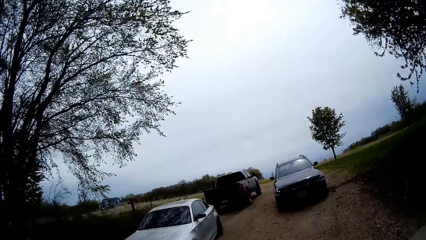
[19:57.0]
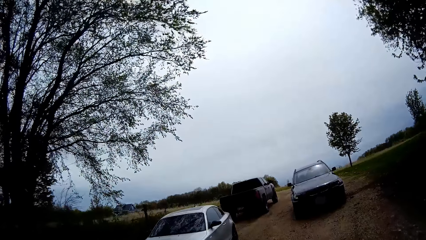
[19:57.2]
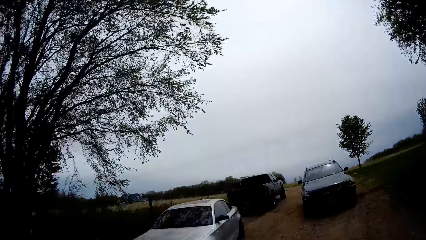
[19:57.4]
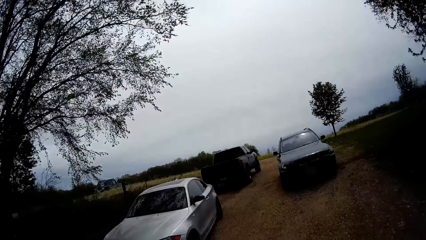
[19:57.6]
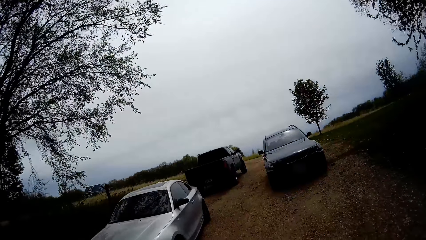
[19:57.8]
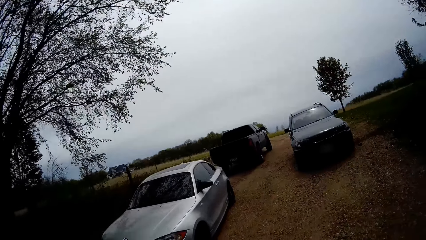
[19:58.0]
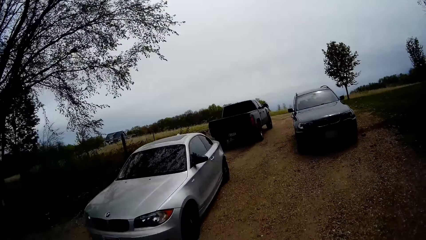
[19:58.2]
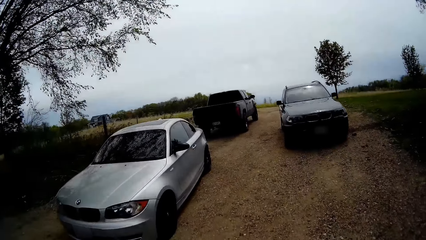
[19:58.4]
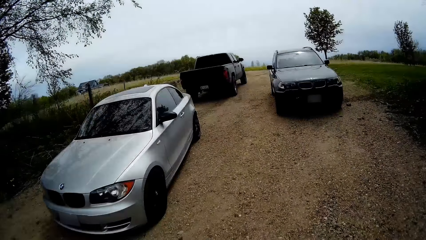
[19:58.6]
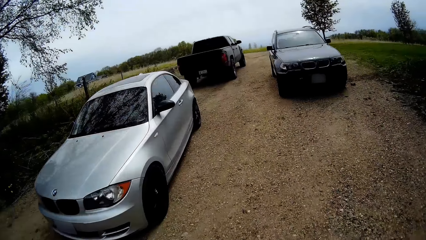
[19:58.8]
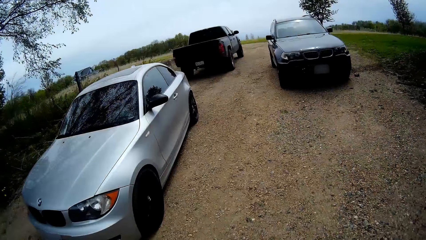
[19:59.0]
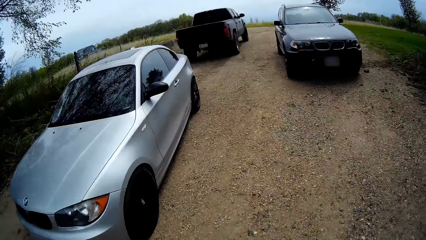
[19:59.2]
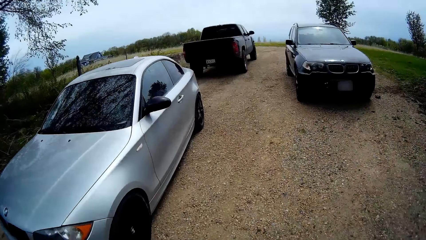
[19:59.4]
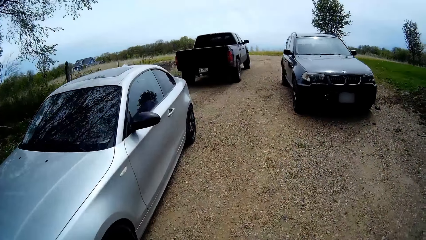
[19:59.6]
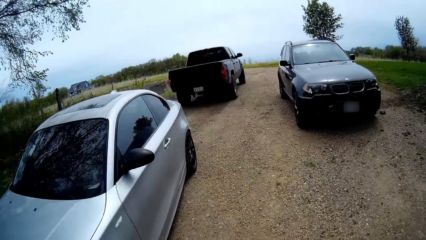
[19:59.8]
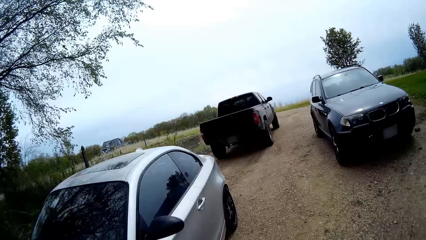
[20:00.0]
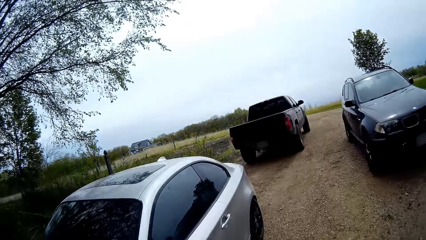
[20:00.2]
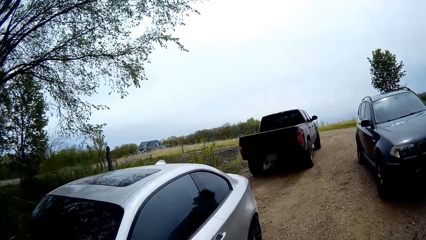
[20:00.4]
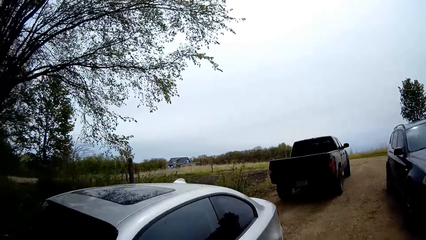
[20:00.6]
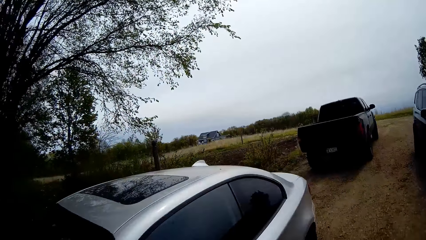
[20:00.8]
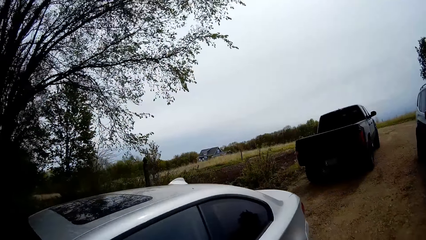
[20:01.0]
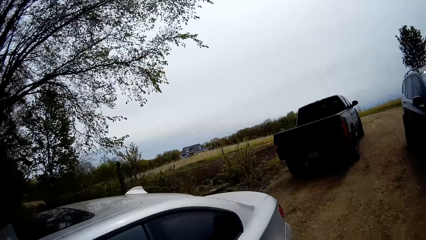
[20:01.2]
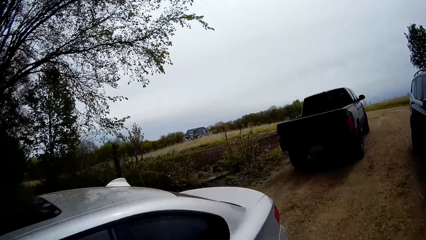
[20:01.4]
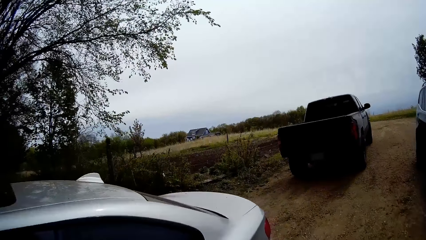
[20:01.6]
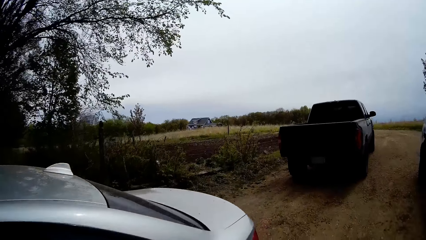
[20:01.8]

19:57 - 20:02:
The camera wearer walks to the garden.

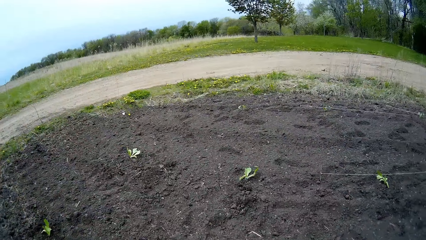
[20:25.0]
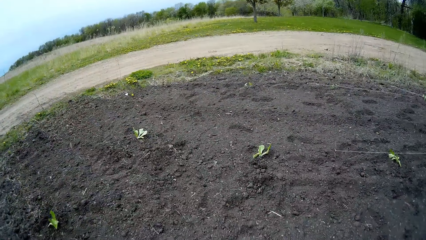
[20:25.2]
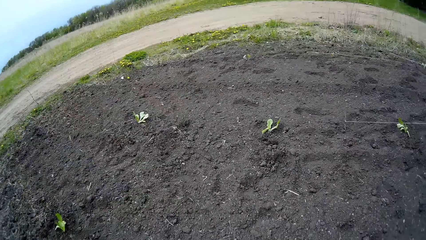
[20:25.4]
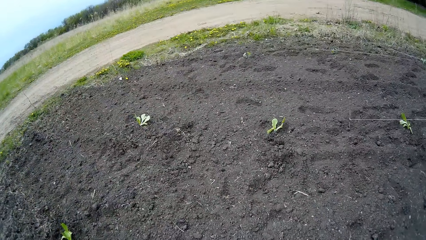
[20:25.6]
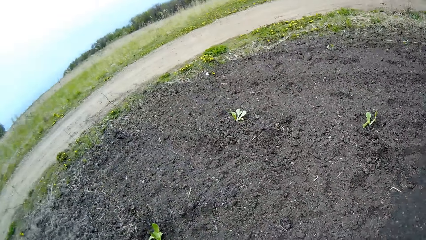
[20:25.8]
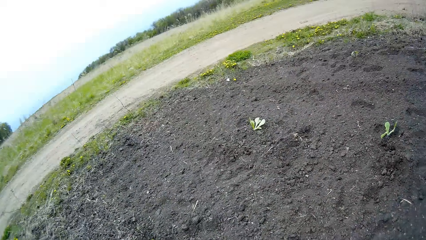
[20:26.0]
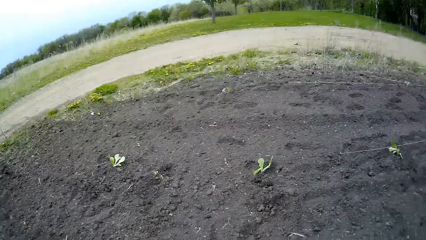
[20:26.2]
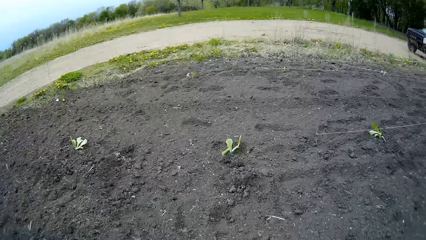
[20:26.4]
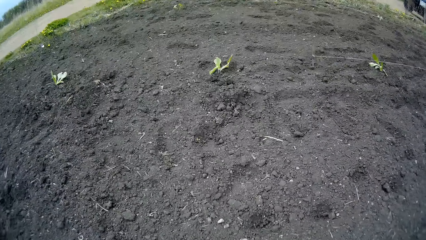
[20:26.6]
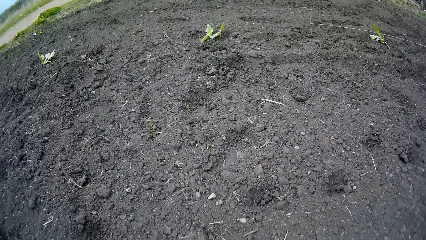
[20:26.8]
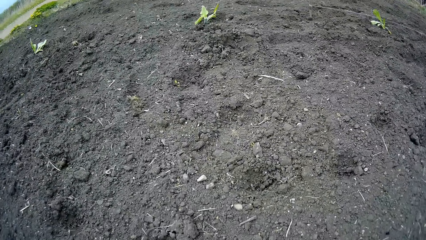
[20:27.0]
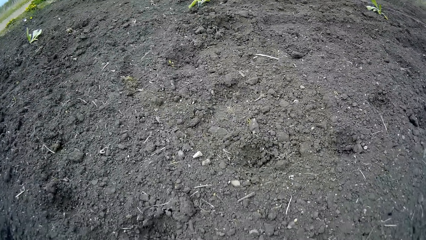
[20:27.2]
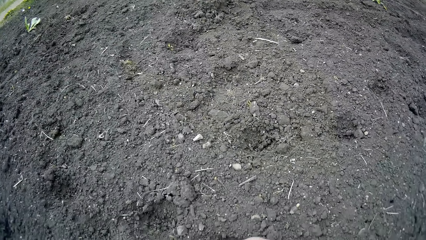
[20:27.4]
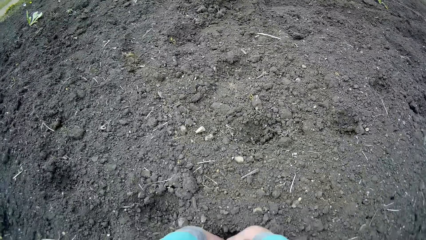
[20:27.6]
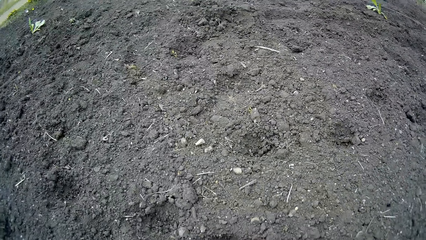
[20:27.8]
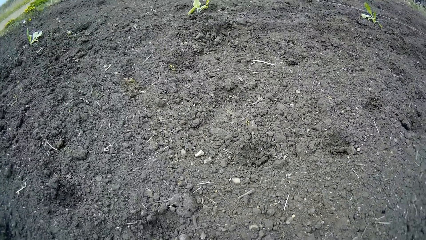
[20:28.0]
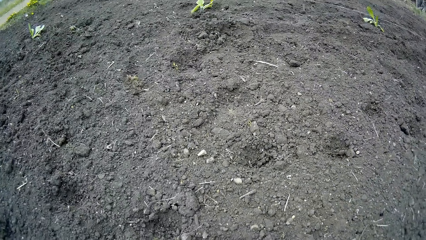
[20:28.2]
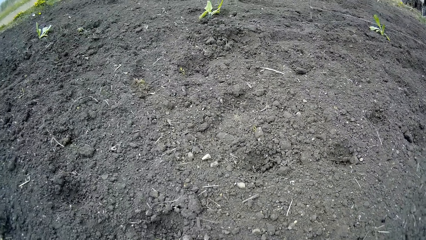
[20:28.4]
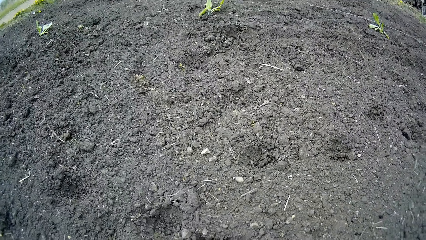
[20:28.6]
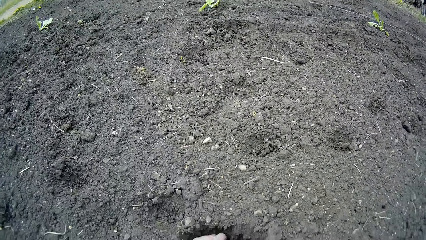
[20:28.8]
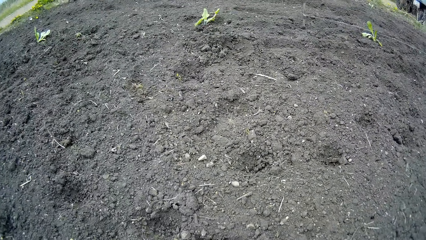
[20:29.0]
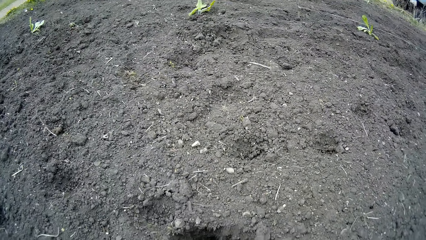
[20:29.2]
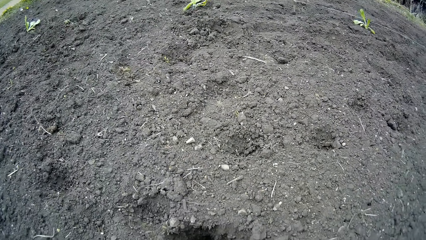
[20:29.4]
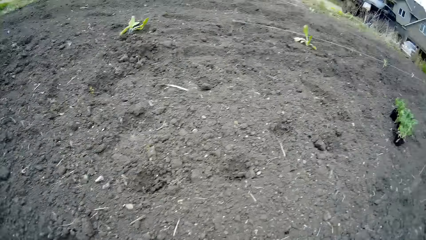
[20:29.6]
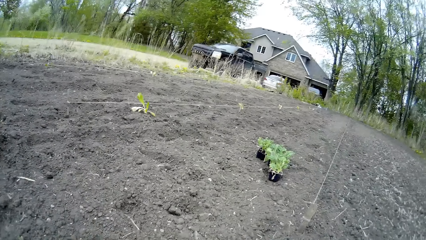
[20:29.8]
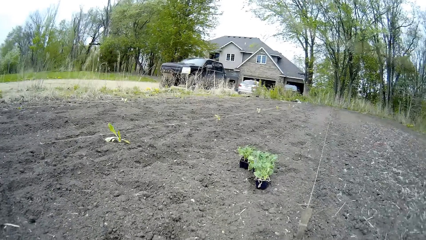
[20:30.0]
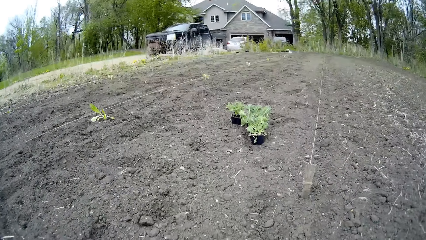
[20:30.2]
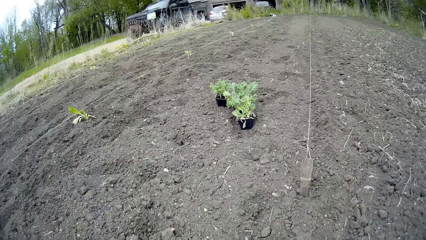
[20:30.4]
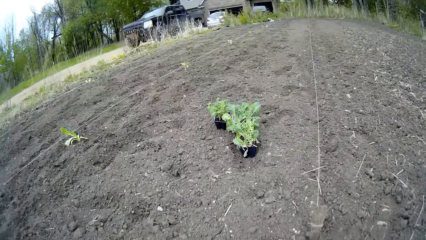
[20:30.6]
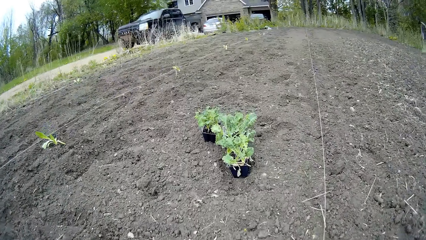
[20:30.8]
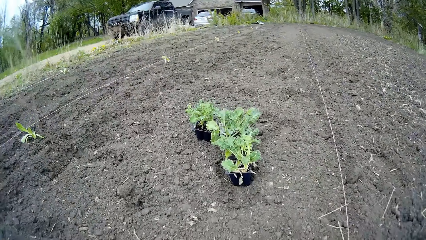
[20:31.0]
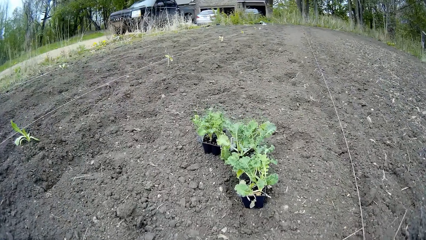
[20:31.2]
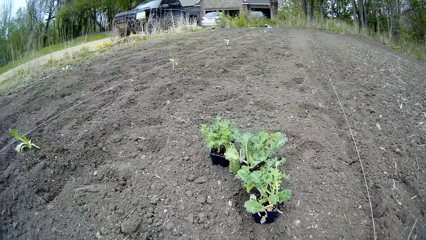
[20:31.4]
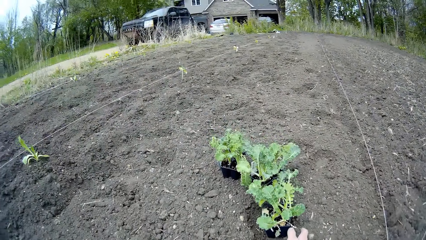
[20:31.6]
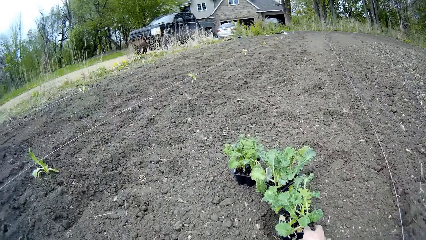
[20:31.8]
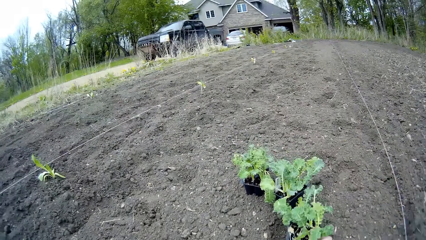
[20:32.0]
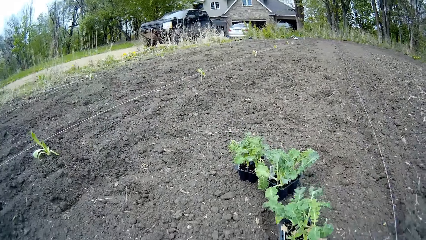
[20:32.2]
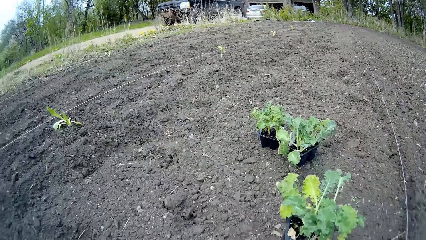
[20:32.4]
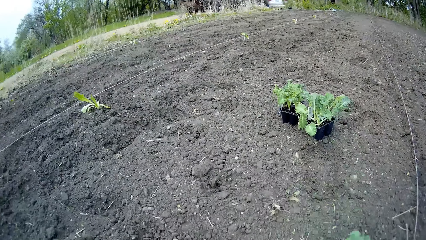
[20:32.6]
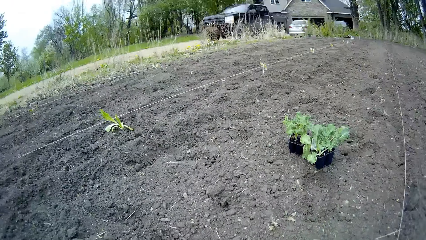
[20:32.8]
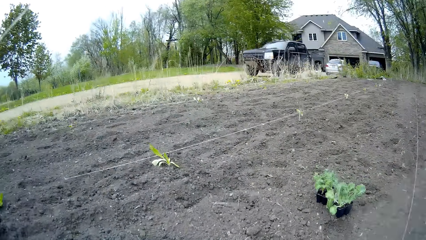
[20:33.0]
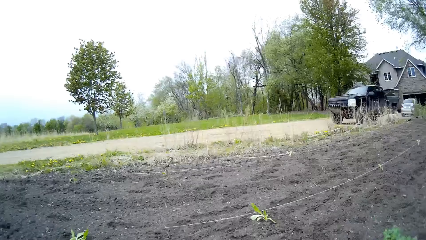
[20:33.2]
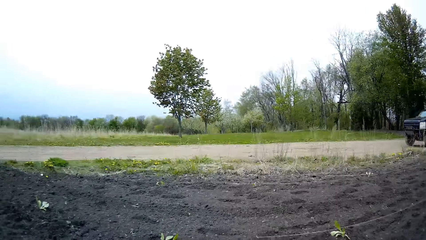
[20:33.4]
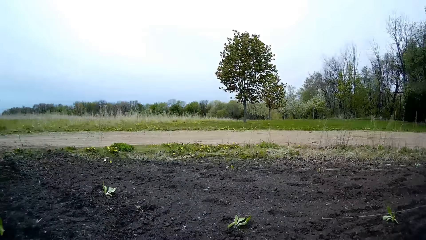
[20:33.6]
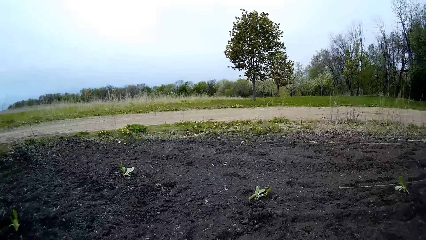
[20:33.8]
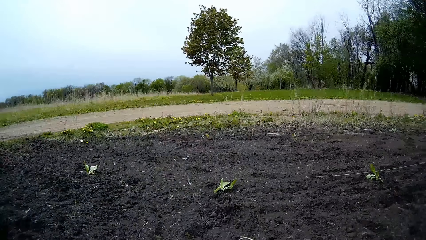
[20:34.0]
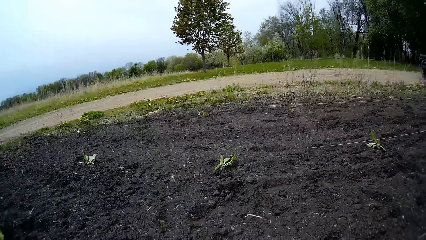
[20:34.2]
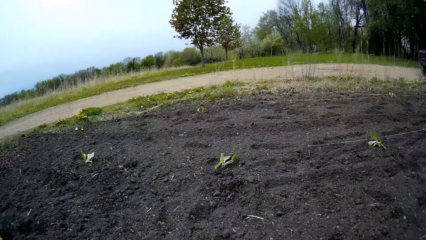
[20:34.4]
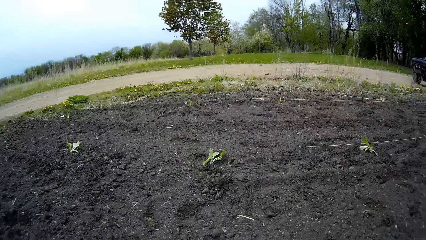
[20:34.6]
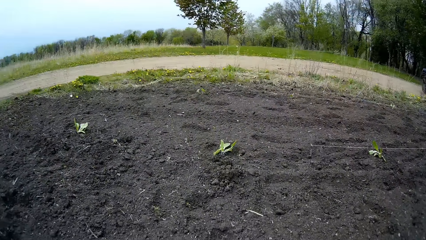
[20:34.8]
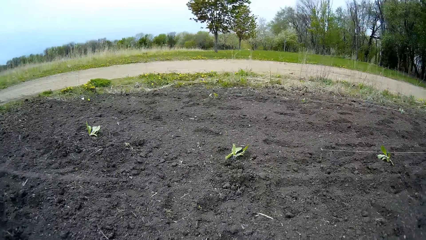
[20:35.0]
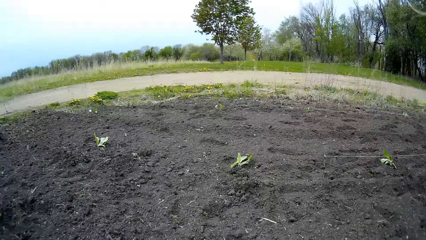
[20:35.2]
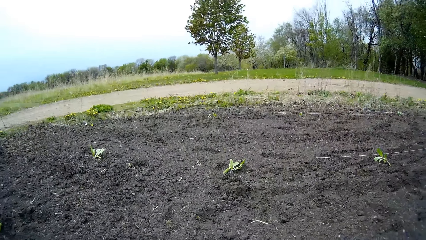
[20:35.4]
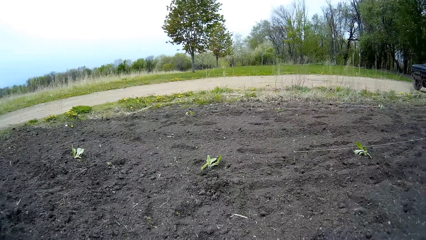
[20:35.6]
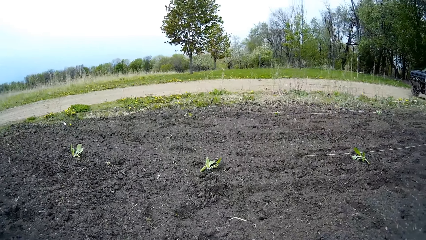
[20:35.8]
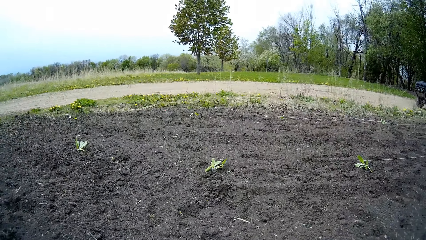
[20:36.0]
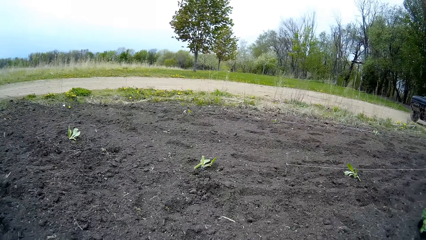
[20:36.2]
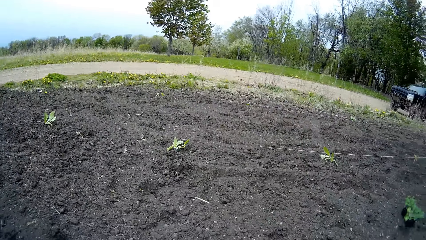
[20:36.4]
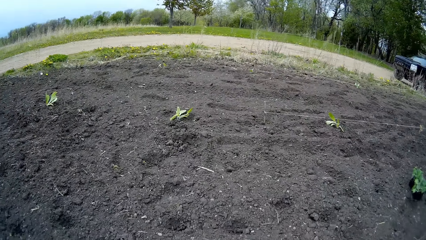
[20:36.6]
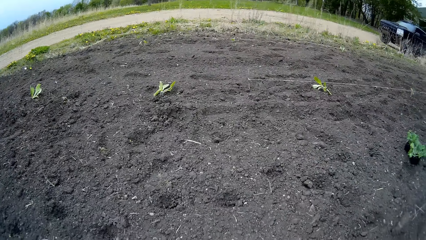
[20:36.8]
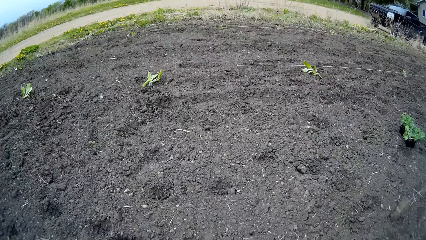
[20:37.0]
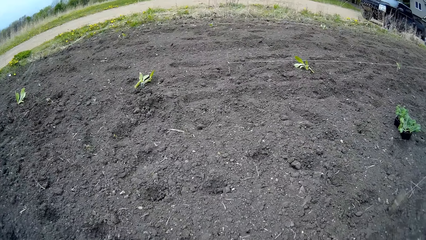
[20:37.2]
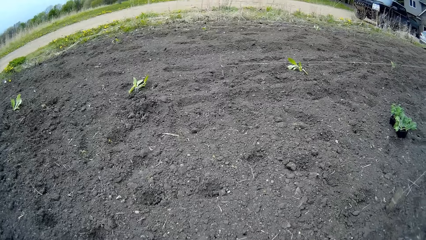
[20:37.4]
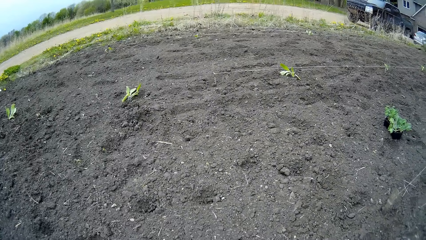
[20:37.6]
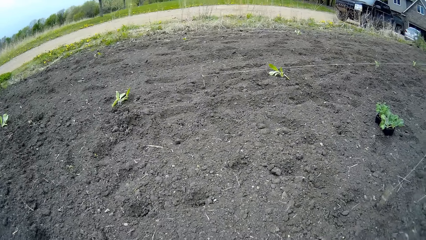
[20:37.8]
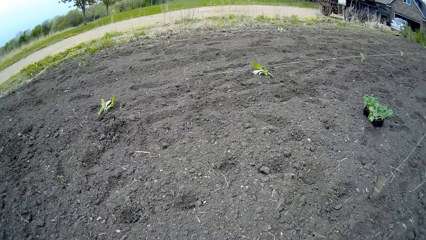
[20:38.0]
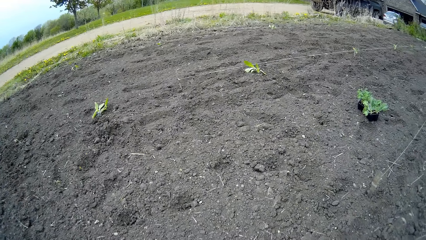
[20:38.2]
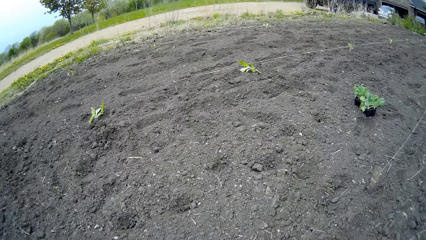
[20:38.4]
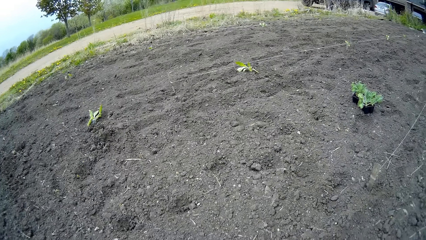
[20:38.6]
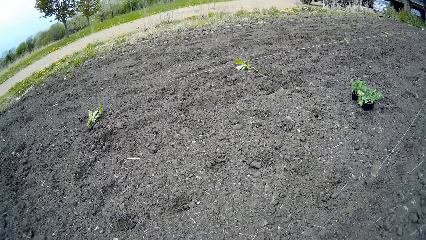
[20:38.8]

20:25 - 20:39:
The camera wearer digs the ground. She goes for the plant. She picks the flowerpot from the farmland with her right hand. She removes the plant from the plastic.
